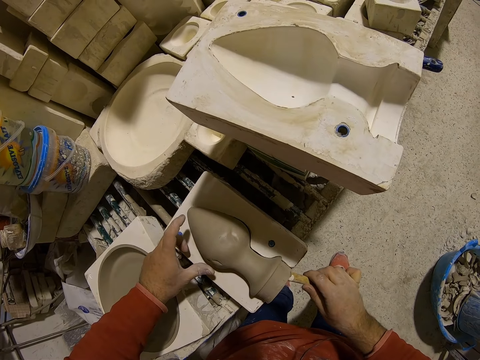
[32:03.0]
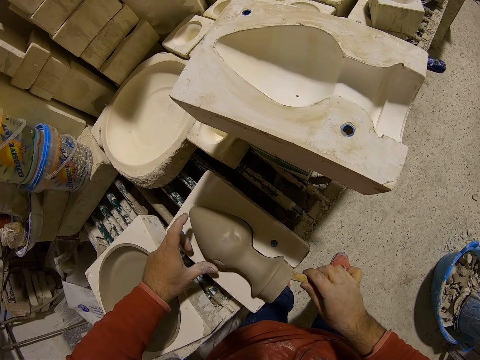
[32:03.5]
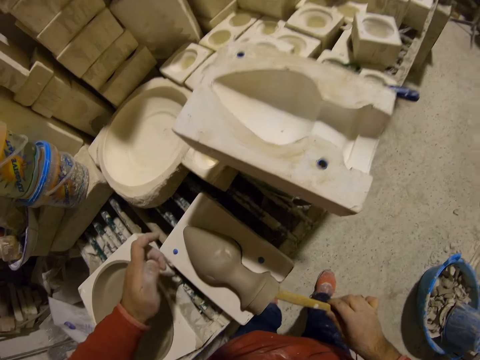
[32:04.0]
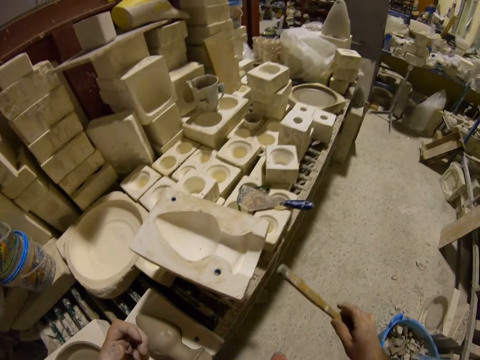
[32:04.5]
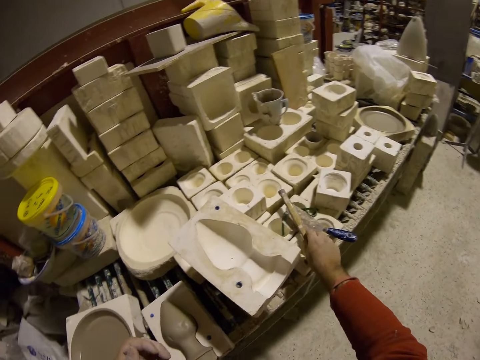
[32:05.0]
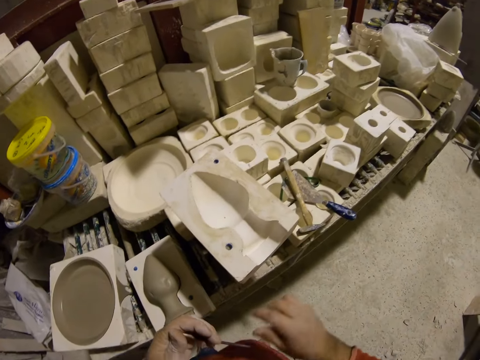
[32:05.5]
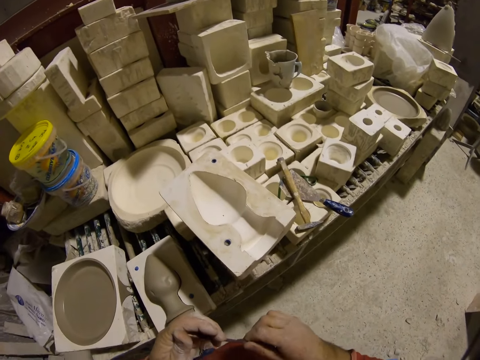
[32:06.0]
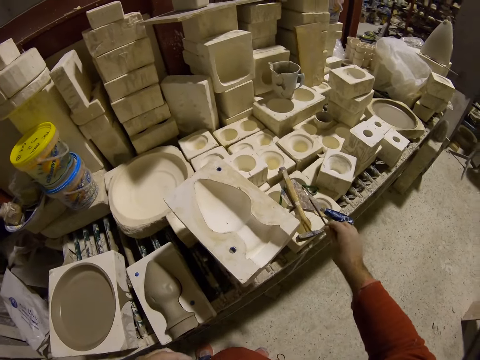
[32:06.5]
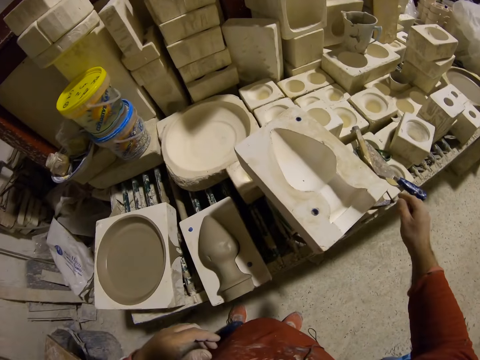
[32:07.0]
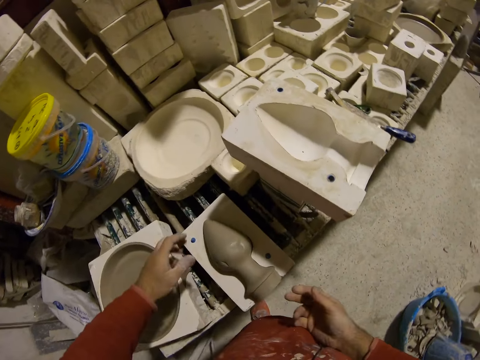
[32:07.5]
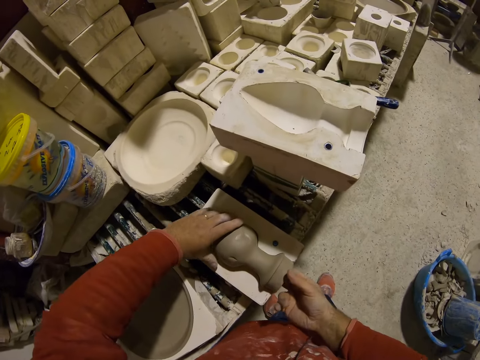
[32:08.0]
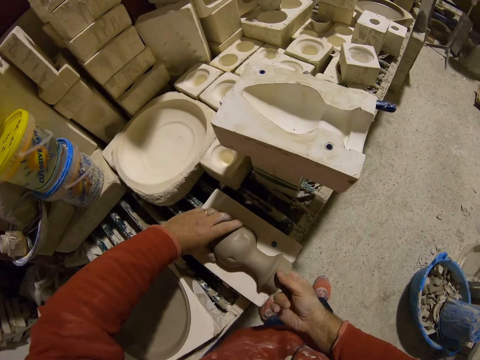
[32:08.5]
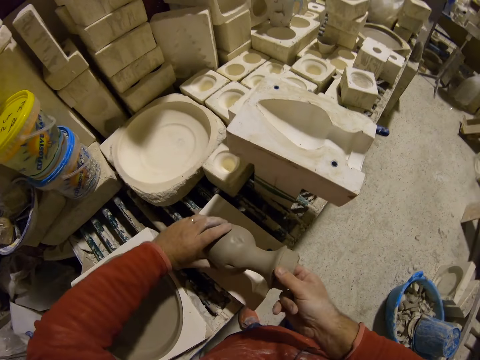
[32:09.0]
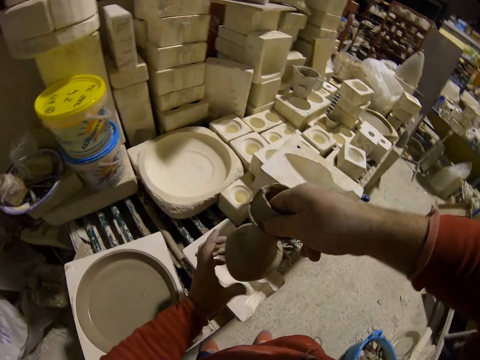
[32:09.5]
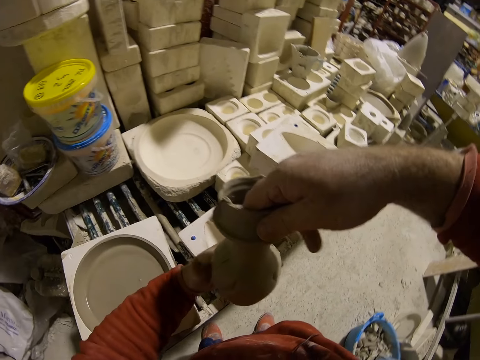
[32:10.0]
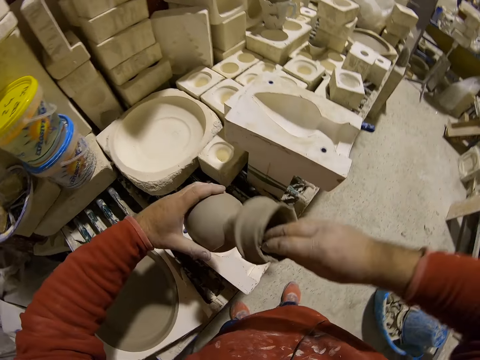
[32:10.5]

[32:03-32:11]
The camera wearer removes the wood in the clay silicone. They put the wood down. They put the brush down. They place something down. They repair the plastic model. They make decor. They carry the clay silicone.

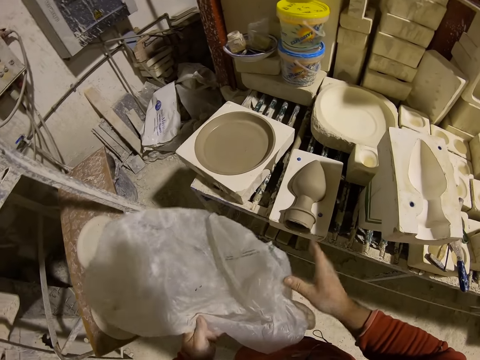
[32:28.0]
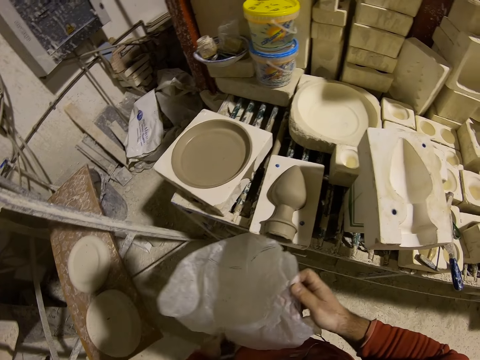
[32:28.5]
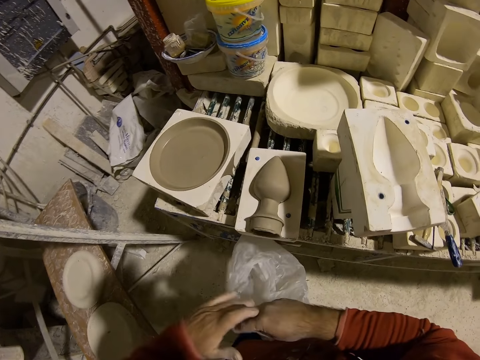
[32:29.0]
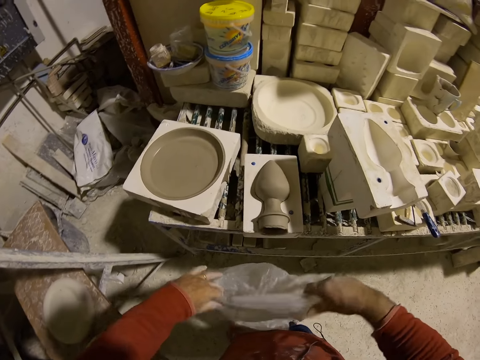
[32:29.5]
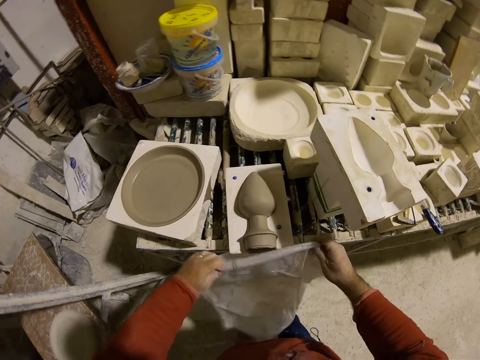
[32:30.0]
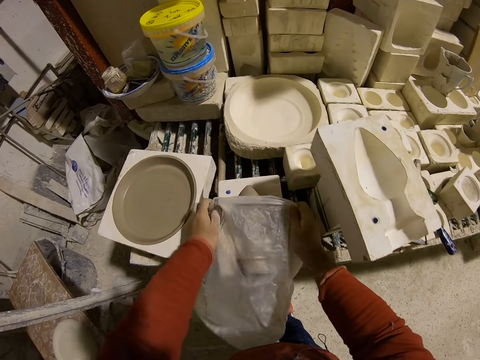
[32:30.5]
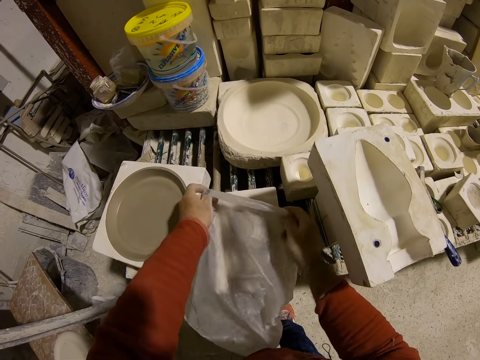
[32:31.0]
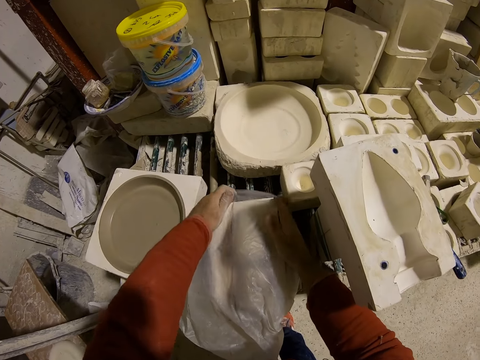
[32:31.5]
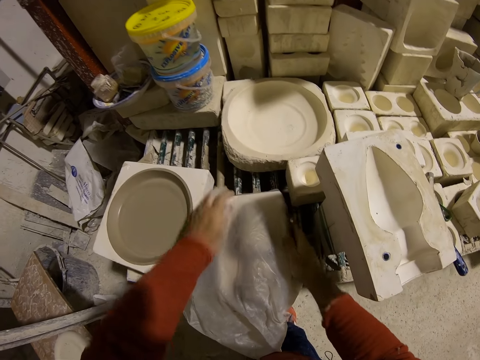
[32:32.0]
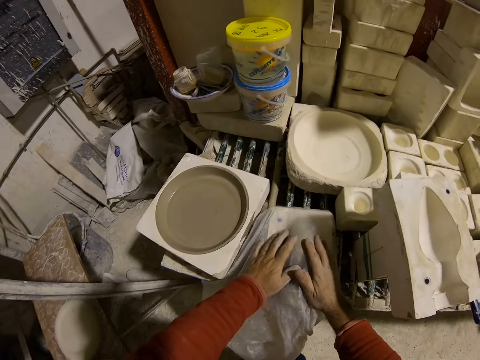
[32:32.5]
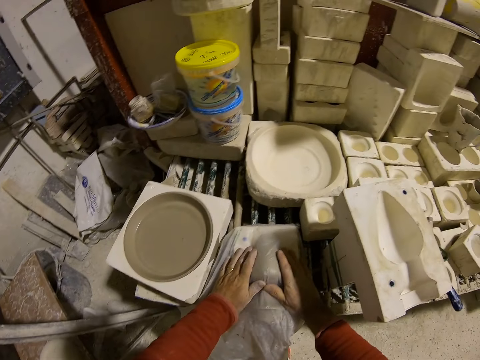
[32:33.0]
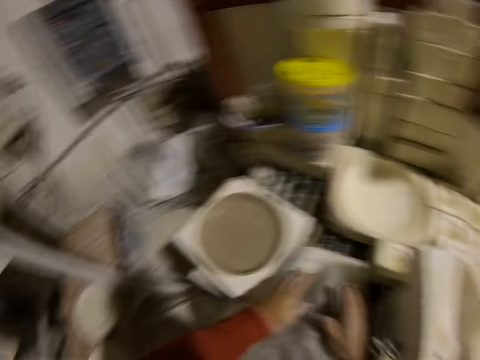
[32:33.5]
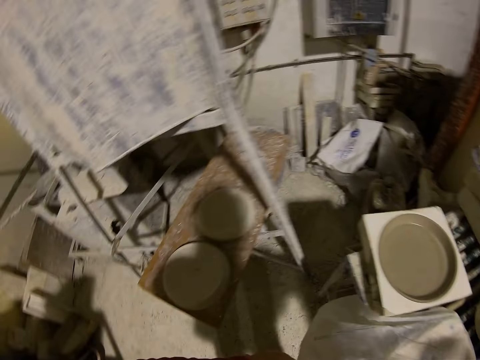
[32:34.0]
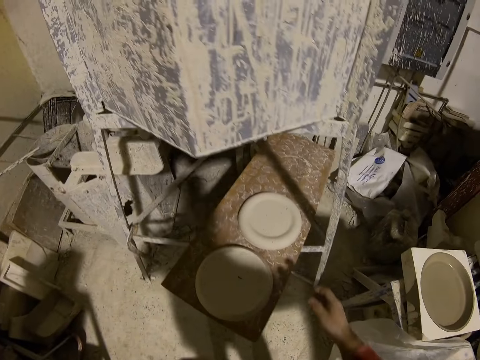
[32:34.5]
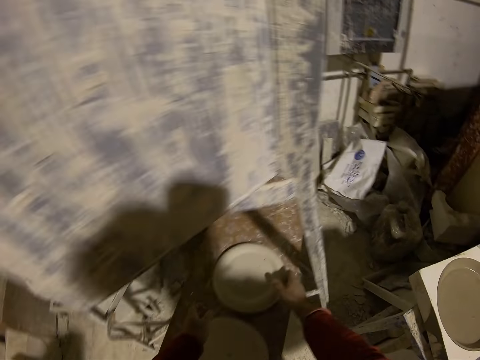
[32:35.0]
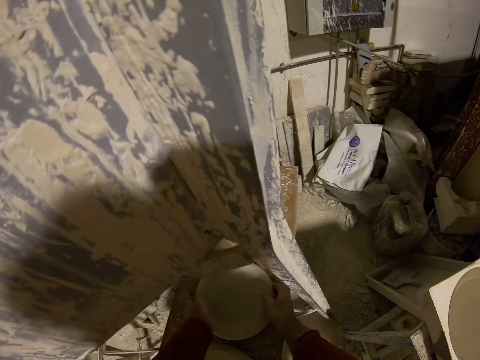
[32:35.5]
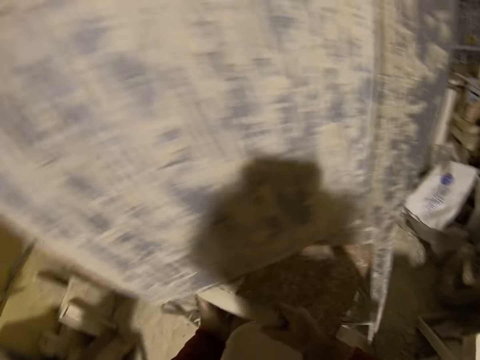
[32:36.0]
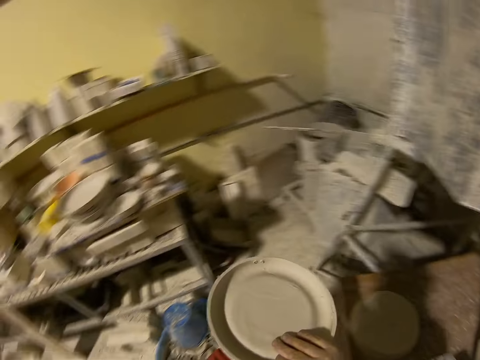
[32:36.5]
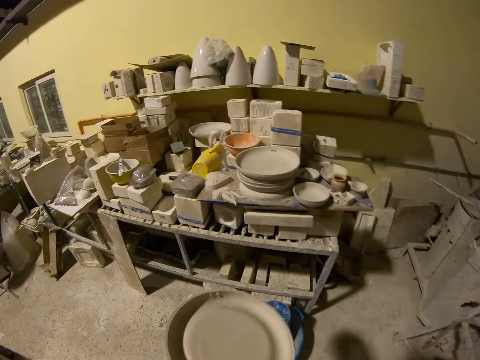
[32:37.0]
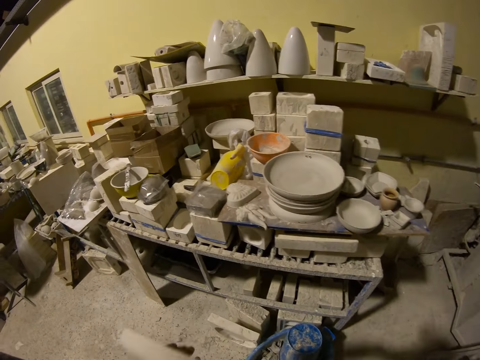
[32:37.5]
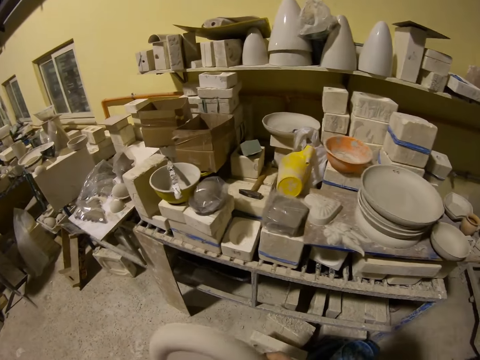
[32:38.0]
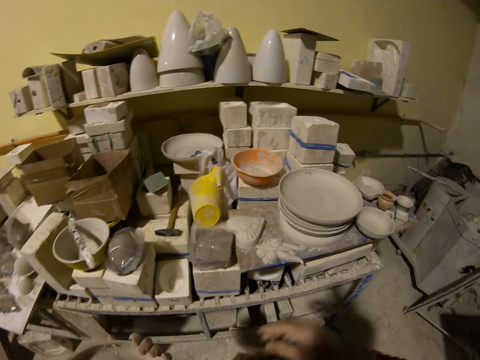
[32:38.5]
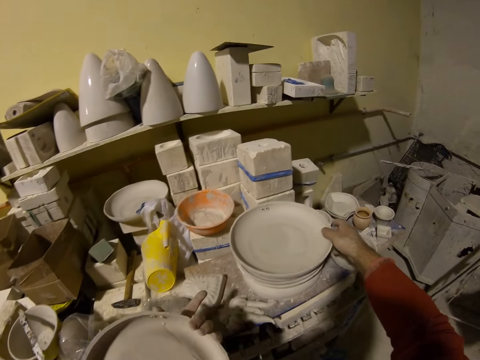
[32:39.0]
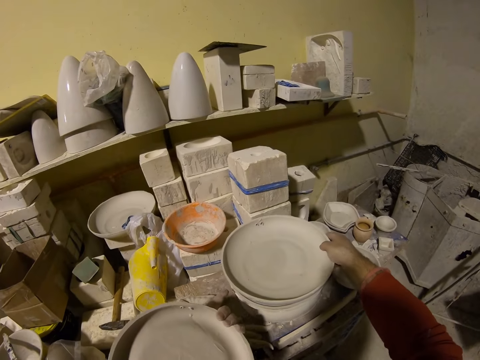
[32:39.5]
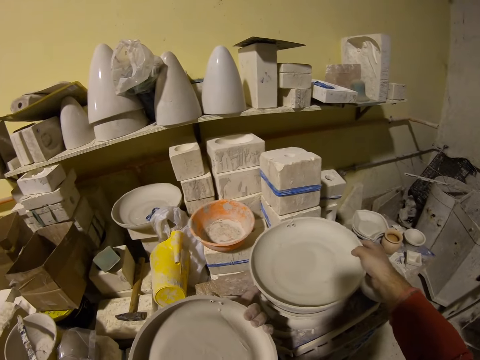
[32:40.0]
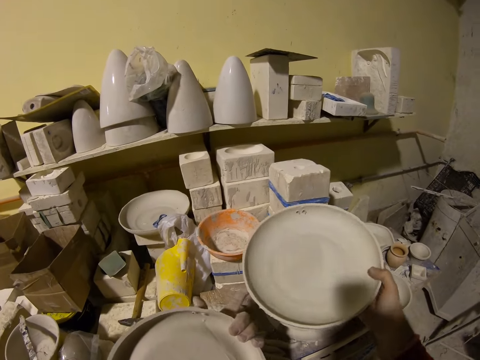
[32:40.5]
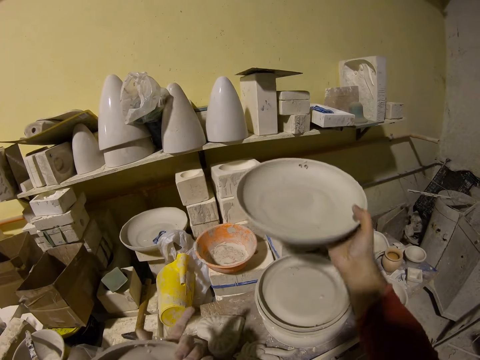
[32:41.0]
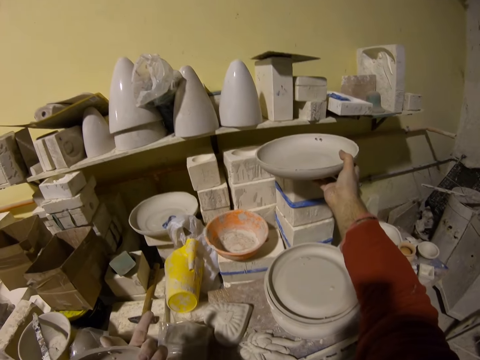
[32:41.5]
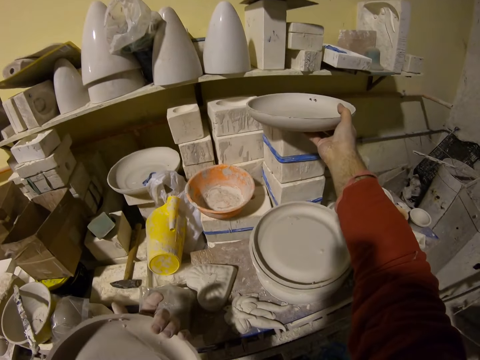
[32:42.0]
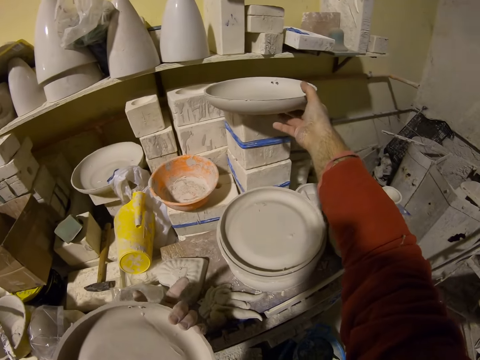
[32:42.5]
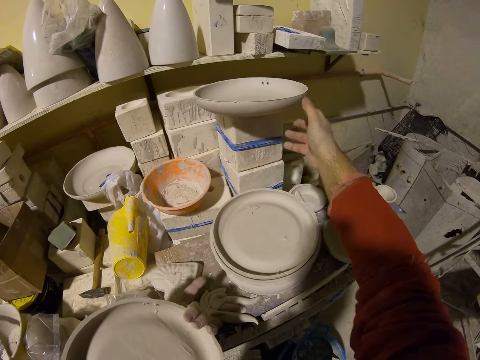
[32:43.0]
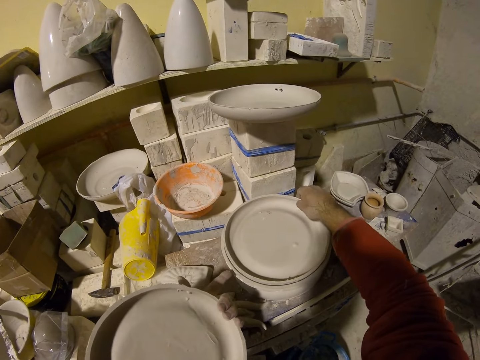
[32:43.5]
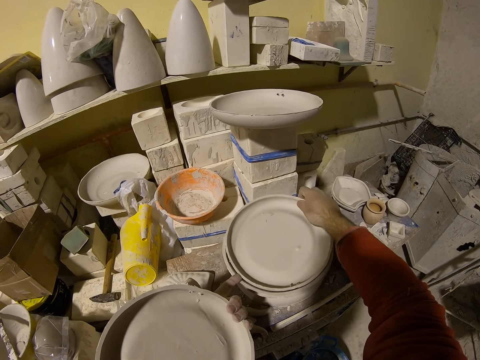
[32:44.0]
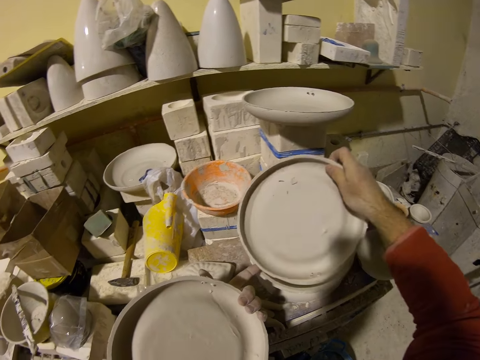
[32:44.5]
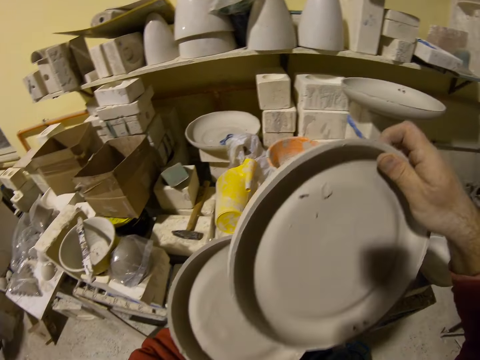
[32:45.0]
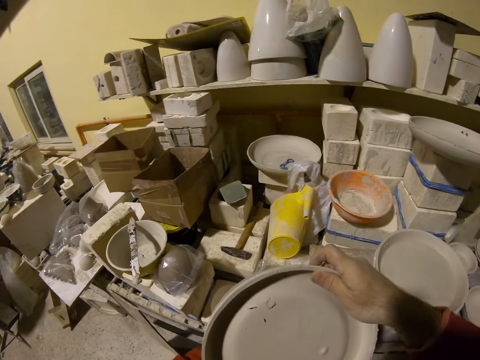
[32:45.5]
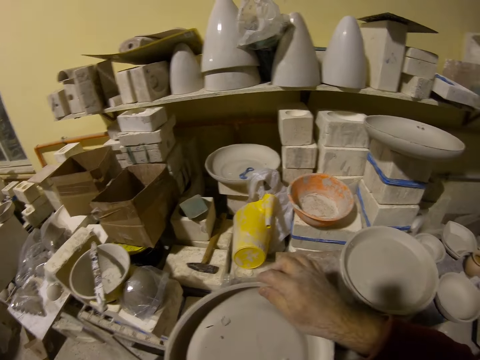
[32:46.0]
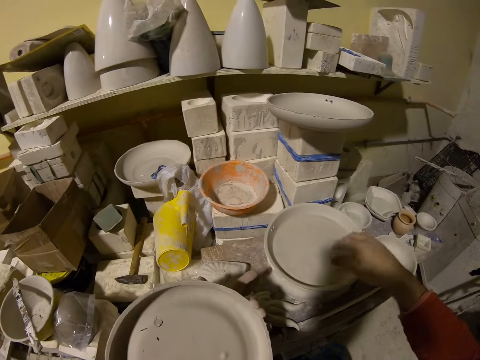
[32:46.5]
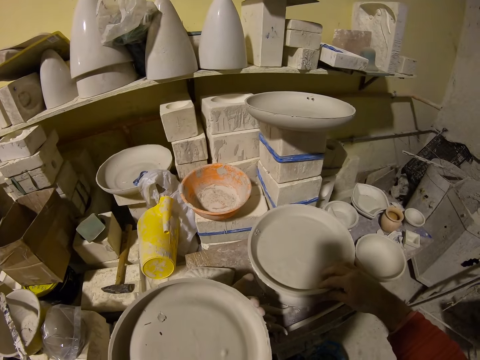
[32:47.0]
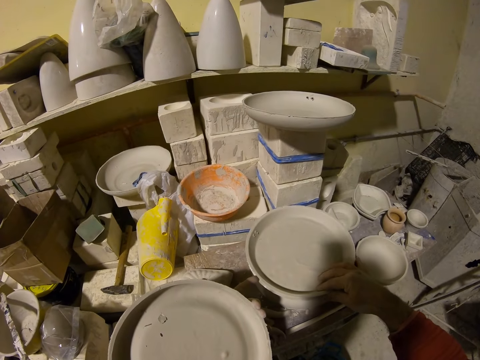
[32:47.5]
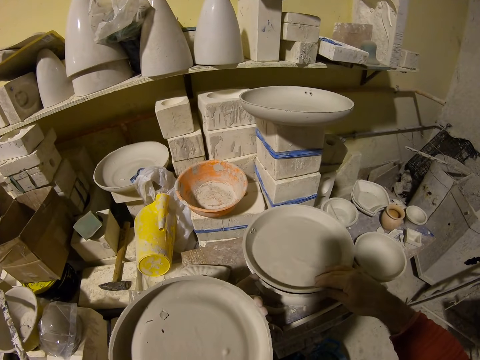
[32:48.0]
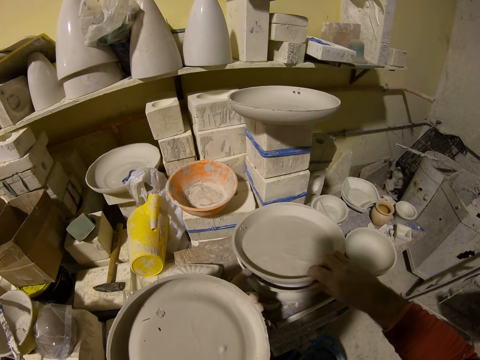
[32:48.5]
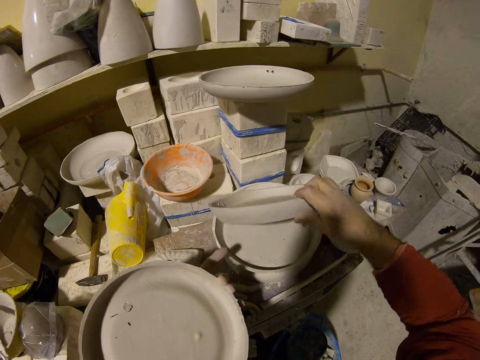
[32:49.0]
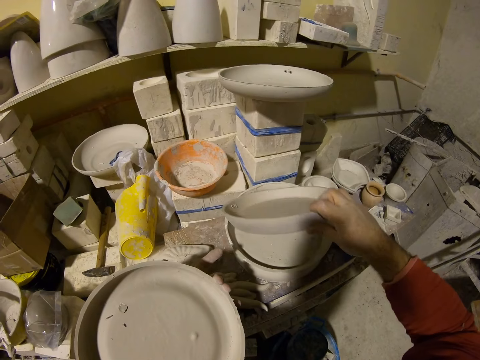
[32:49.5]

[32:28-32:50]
The camera wearer covers the decor with polythene. They put the clay silicone in the nylon bag. They pick up molding plates. They pick up a decor. They pile the decor.
